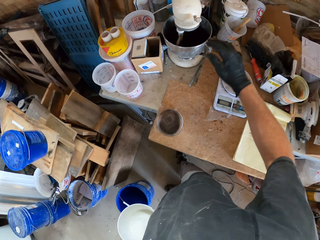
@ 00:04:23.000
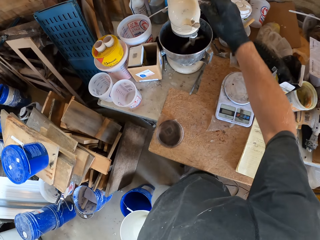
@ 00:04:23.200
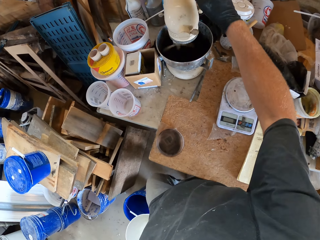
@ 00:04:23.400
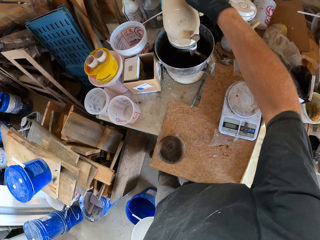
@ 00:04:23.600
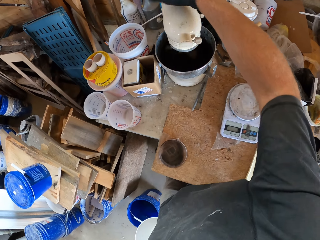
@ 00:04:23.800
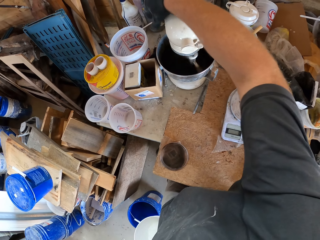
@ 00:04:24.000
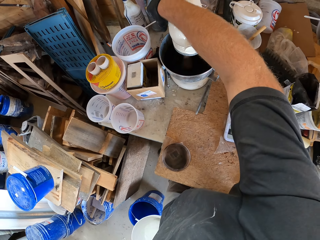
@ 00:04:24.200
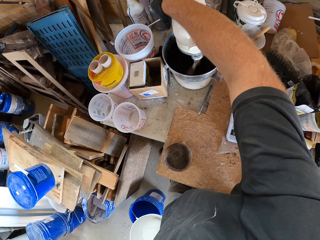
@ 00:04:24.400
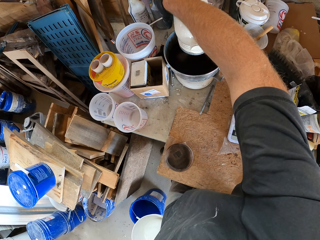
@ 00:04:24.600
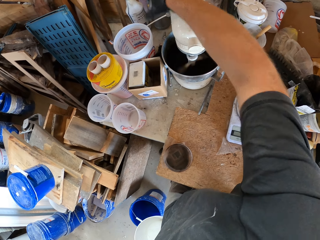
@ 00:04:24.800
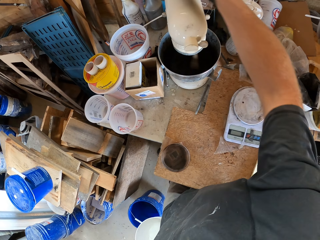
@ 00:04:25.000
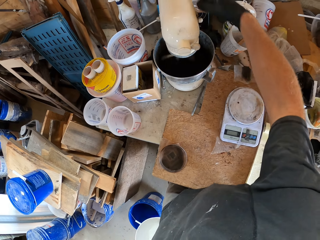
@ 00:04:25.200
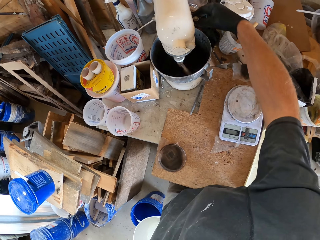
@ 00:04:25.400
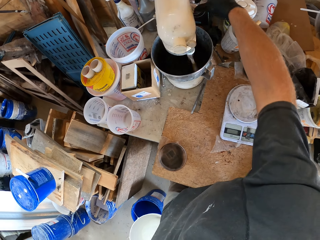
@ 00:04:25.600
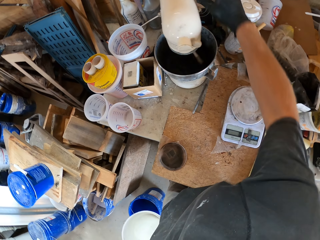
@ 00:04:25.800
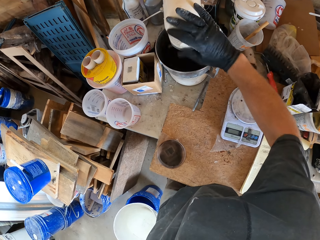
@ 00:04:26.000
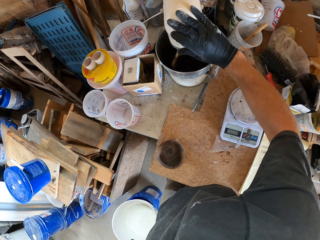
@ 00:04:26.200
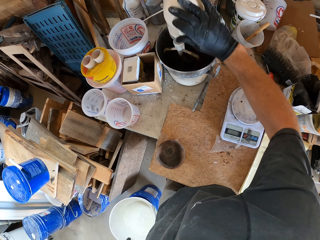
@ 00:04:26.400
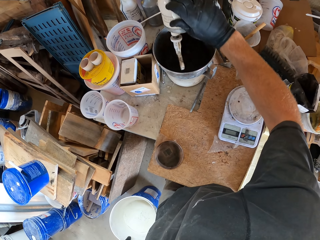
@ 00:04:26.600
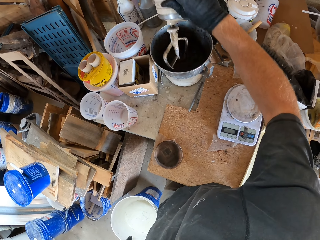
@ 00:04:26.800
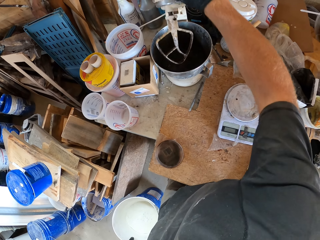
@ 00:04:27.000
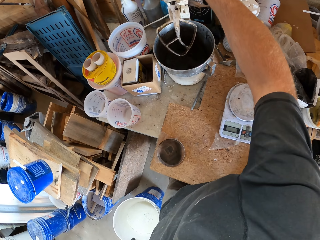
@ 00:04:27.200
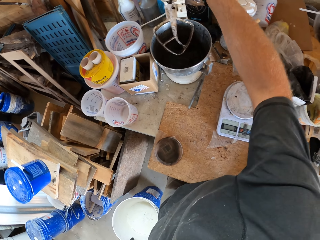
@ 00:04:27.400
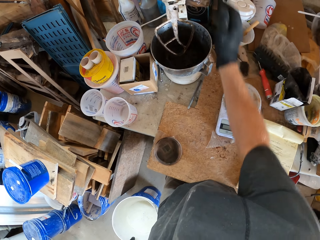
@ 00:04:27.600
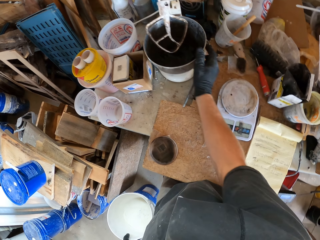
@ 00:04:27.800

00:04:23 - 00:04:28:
The camera wearer switches off the mixer. They raise the mixer from the mixing bowl.

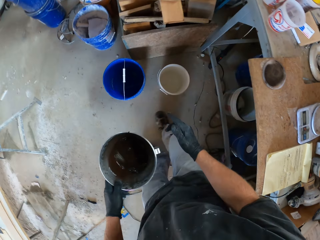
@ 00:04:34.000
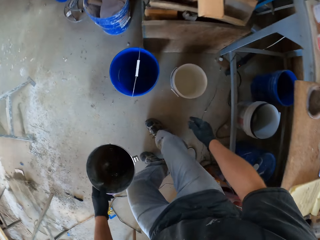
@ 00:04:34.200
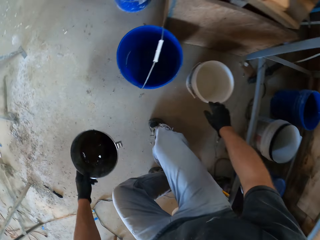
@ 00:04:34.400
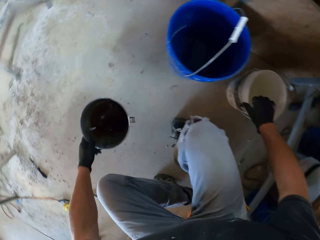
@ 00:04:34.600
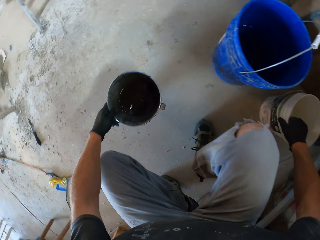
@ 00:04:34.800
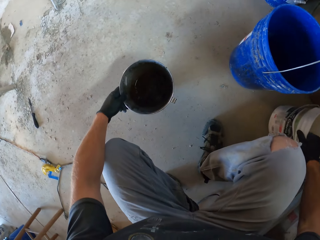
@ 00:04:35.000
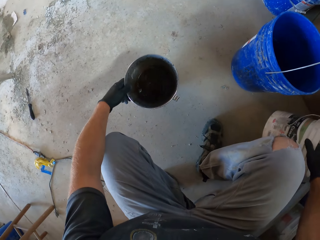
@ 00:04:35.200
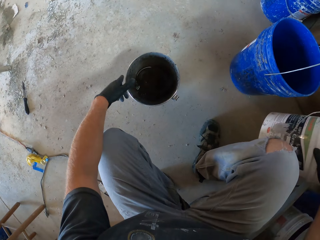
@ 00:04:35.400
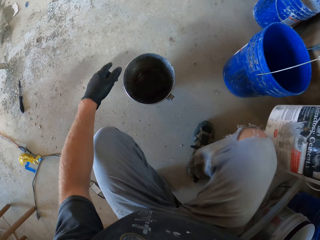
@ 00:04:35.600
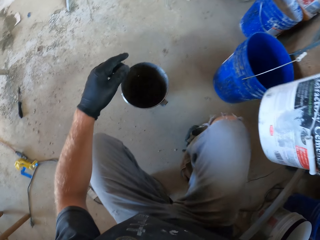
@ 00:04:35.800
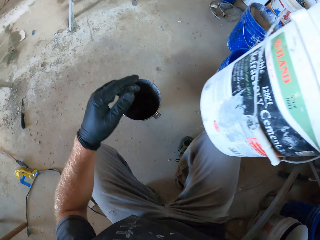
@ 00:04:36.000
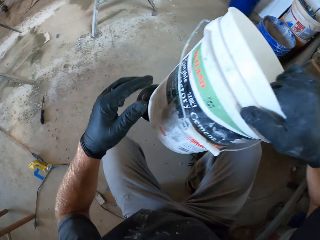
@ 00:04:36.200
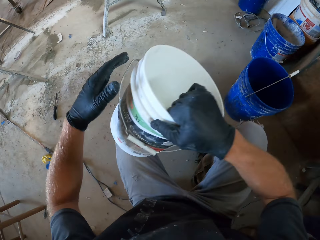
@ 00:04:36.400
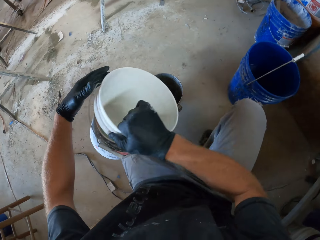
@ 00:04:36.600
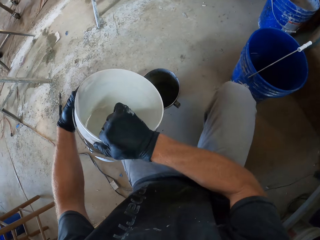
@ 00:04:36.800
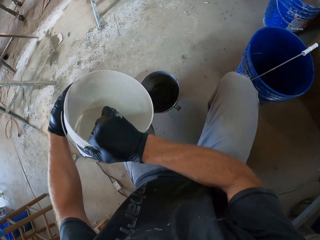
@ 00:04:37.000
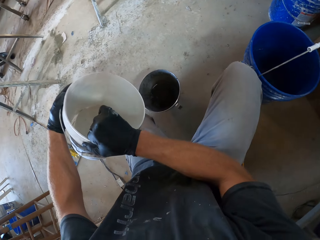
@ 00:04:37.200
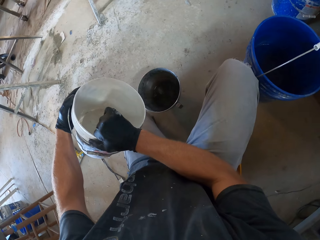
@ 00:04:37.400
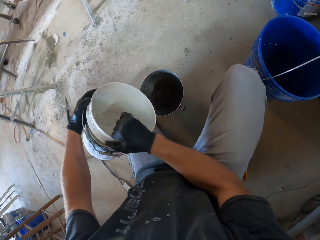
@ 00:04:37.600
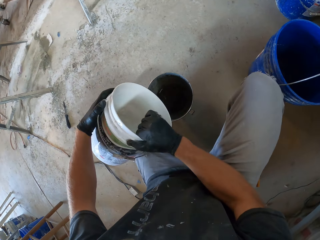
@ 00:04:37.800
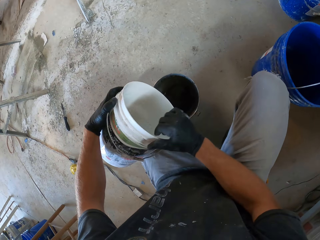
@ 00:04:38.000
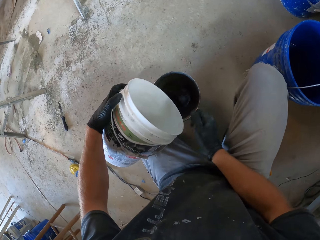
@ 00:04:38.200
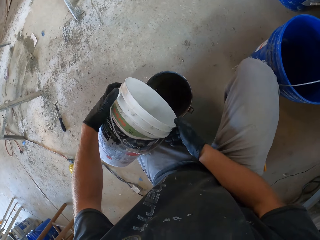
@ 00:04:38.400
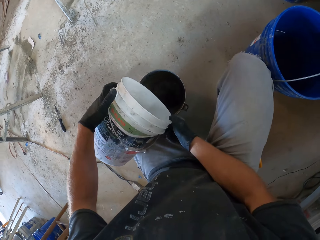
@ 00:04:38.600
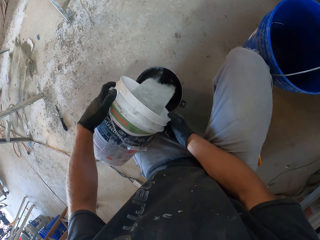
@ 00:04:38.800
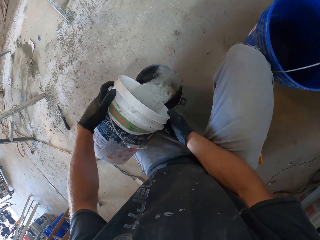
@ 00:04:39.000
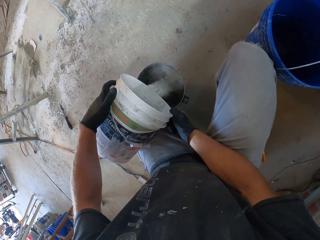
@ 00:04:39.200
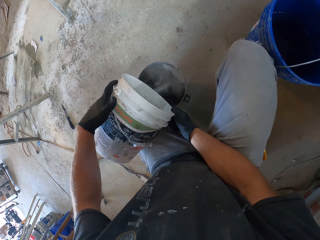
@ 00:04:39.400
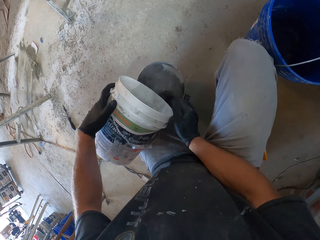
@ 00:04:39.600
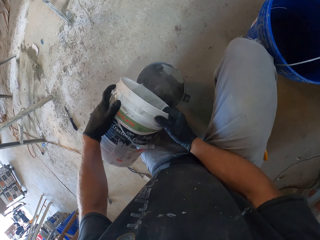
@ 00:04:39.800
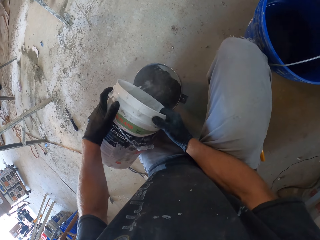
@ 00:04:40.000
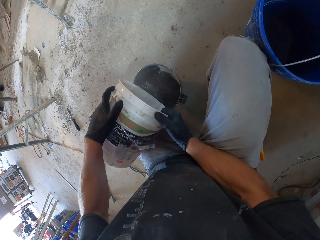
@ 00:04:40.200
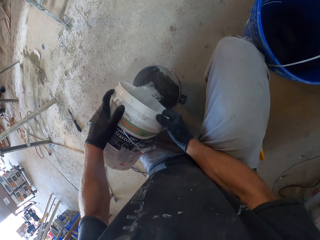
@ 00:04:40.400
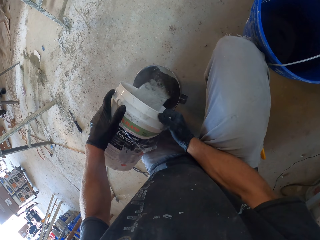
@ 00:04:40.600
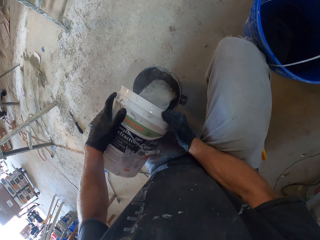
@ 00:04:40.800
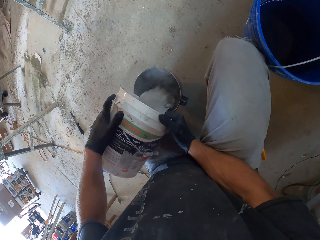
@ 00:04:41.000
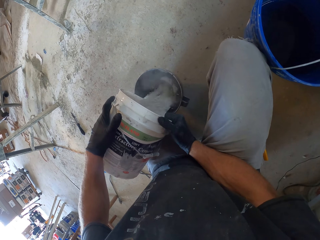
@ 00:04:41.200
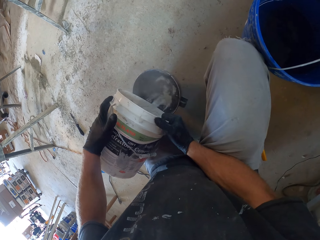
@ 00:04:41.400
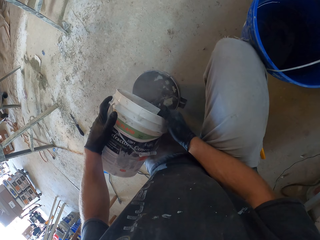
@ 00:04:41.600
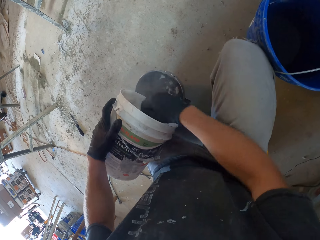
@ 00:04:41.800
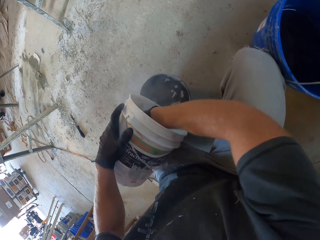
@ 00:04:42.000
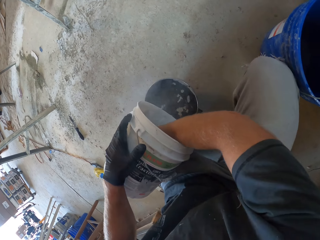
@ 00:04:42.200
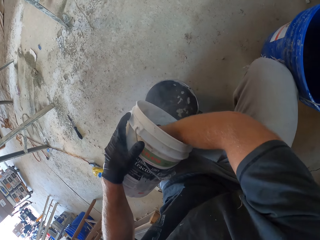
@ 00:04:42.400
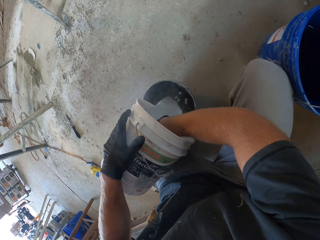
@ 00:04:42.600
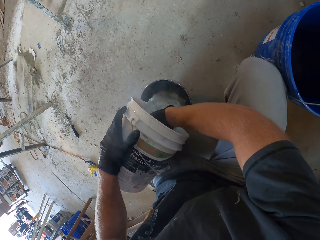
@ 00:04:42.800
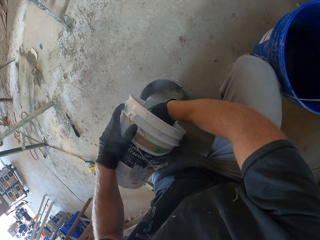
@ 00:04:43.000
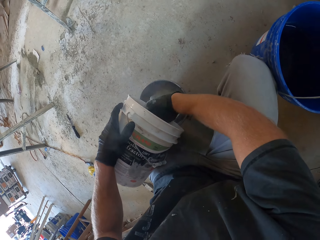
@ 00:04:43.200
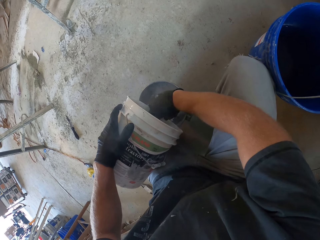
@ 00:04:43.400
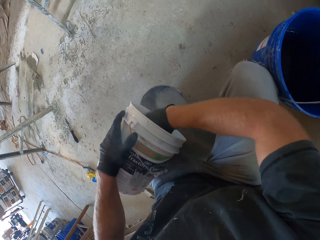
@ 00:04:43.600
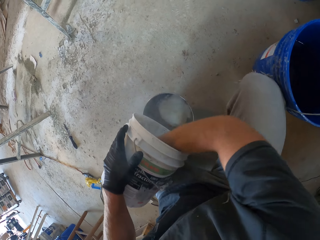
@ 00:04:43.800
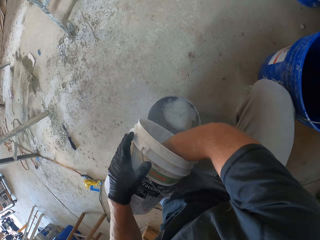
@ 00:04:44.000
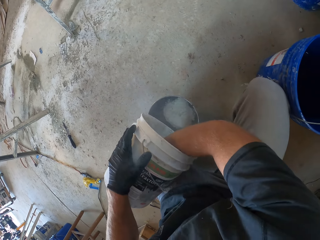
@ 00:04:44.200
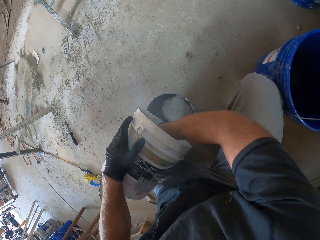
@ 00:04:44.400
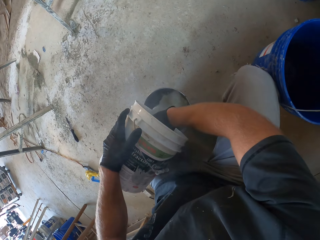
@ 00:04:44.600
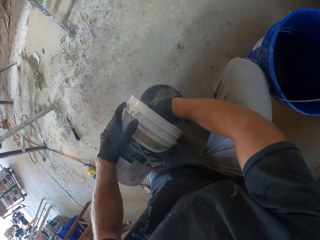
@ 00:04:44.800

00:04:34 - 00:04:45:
The camera wearer picks up the white bucket from the floor. They drop the mixing bowl on the floor. They pour the white cement from the white bucket into the mixing bowl.

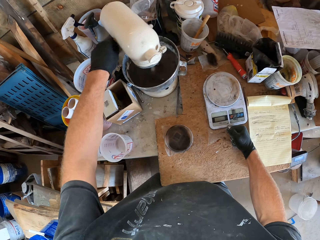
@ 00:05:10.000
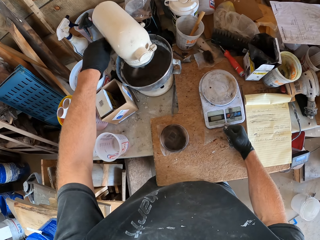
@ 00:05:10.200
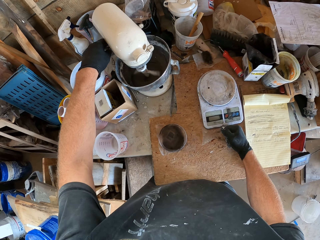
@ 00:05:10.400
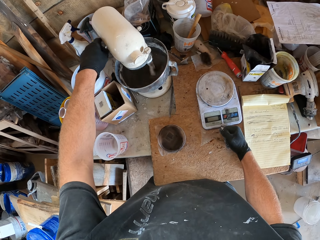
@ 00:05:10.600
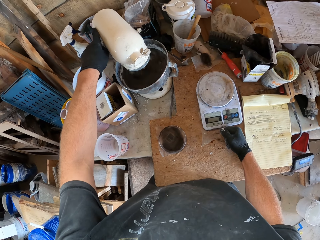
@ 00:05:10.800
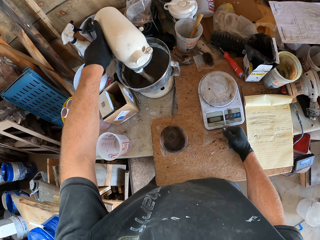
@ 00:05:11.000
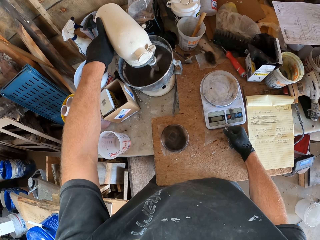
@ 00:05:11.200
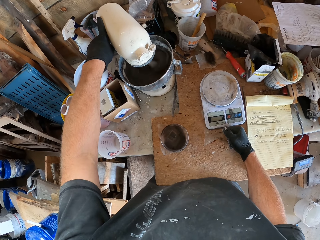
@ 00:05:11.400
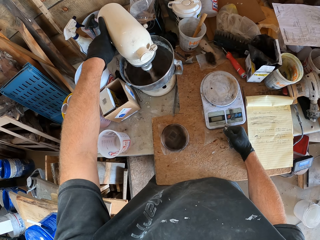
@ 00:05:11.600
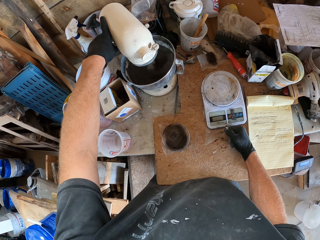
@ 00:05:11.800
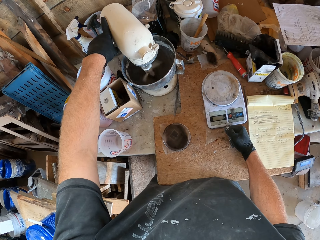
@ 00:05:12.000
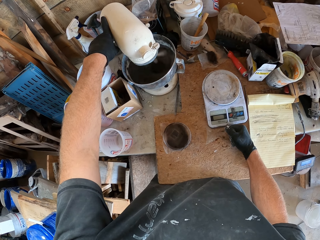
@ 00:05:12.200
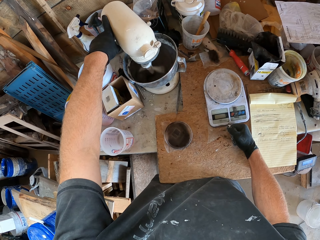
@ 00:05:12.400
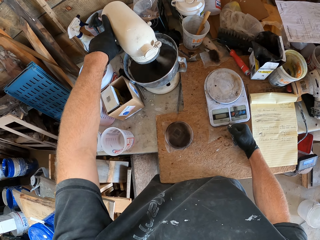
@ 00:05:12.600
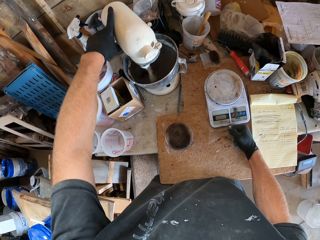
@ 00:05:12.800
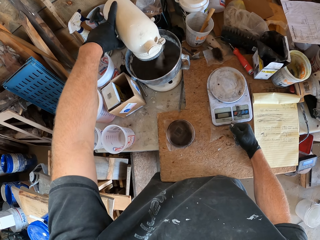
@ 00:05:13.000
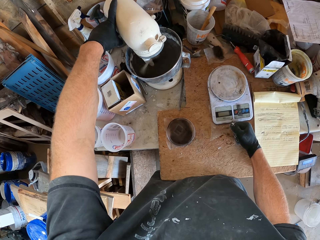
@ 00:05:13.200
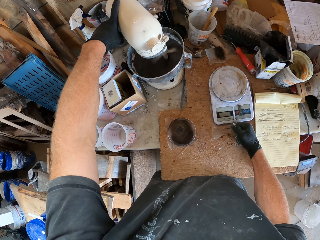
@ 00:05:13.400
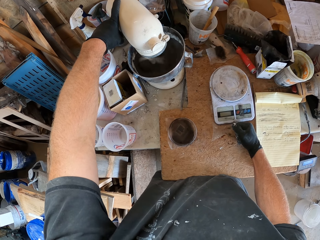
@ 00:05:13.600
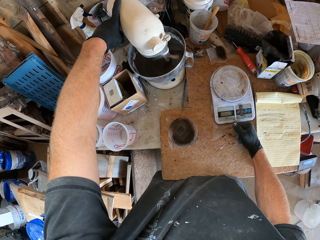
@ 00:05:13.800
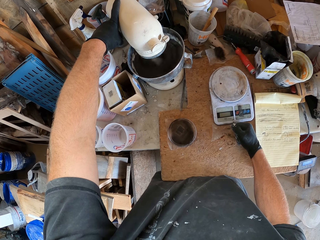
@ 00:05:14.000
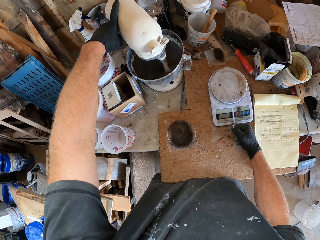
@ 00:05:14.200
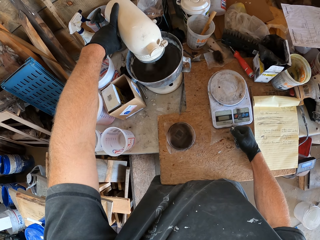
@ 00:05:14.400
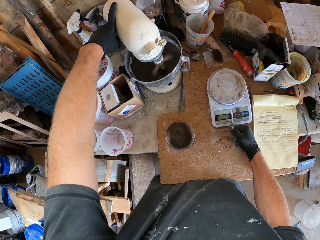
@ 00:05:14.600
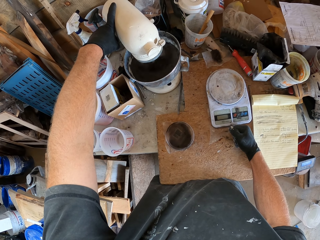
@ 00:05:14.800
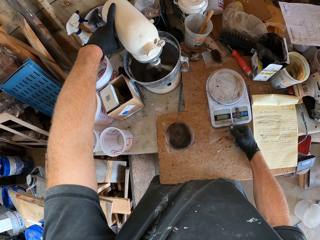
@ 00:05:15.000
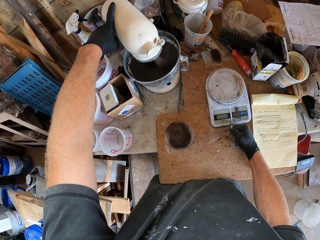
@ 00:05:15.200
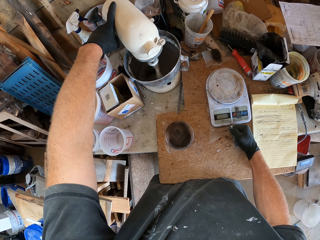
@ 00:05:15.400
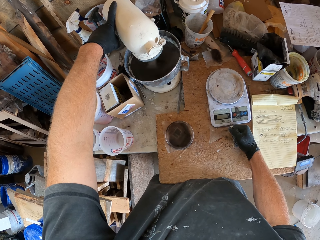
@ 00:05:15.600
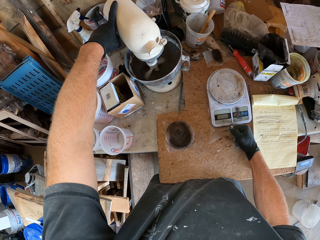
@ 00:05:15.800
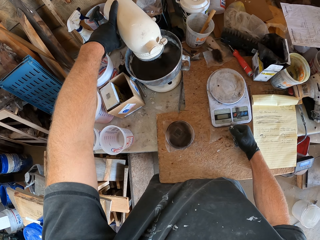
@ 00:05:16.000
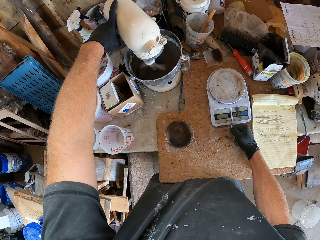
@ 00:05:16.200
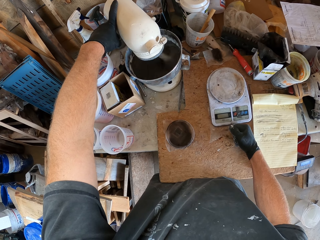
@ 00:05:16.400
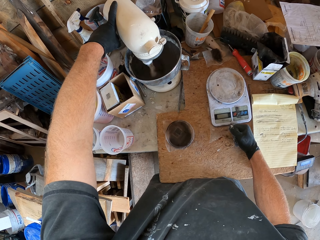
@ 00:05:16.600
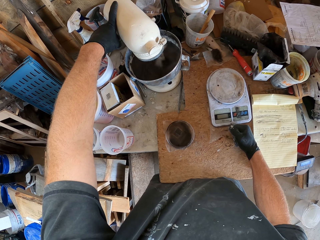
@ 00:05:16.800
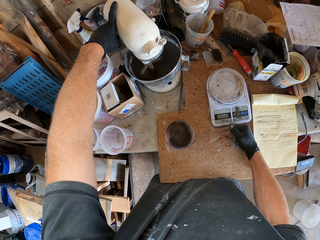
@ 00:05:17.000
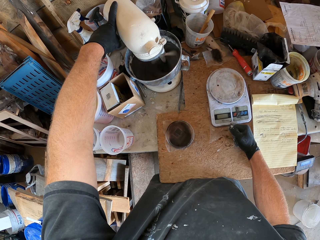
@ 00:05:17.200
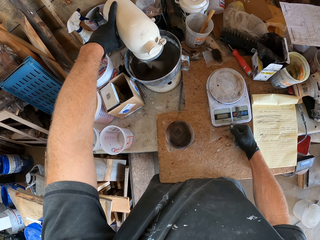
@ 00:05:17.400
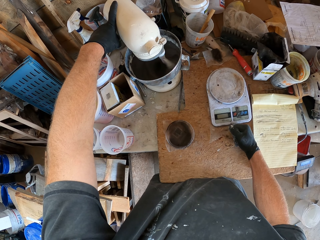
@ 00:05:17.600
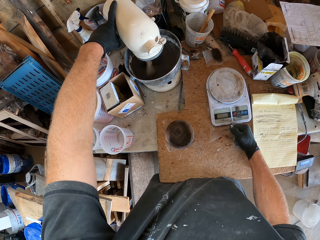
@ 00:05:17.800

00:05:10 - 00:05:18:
The camera wearer holds the mixer. They adjust the mixer.
